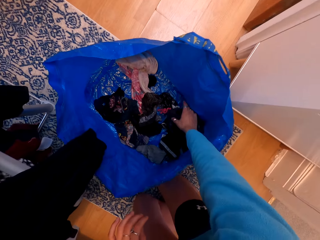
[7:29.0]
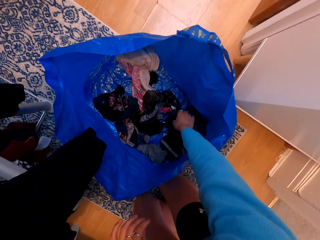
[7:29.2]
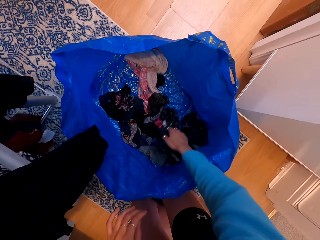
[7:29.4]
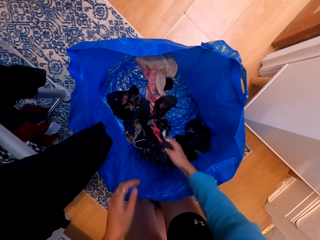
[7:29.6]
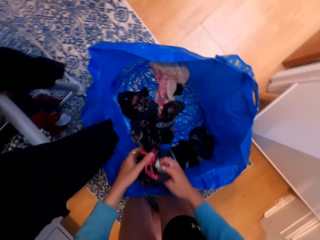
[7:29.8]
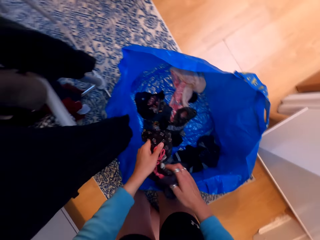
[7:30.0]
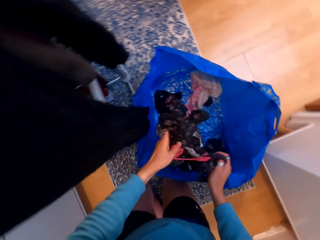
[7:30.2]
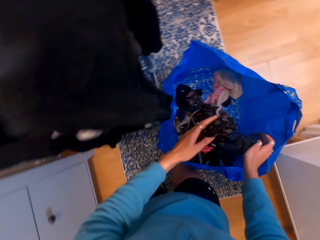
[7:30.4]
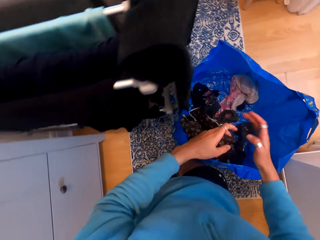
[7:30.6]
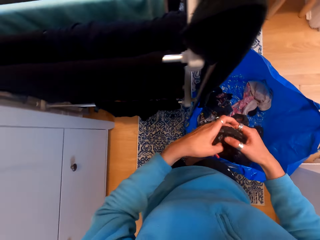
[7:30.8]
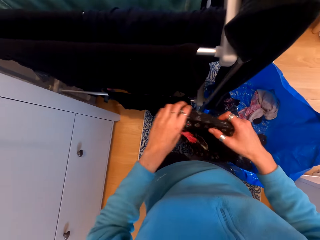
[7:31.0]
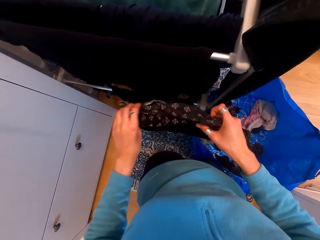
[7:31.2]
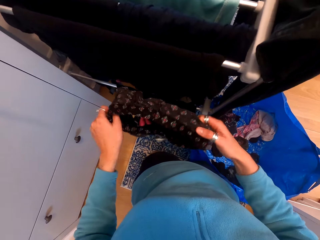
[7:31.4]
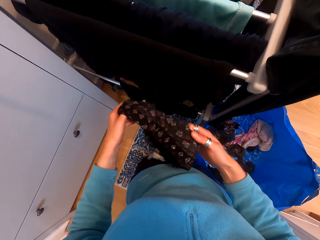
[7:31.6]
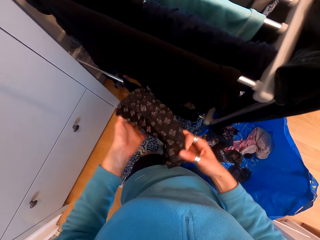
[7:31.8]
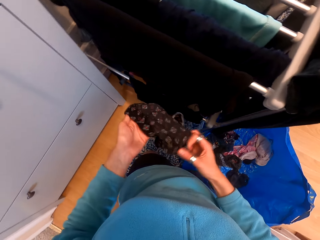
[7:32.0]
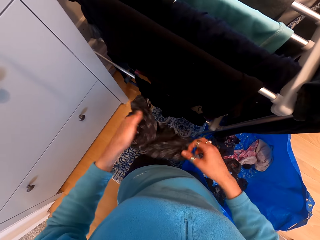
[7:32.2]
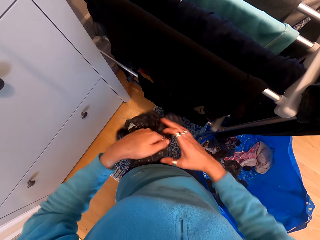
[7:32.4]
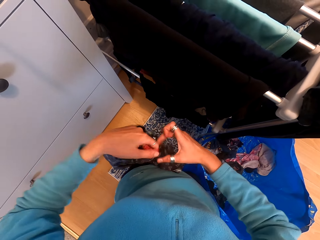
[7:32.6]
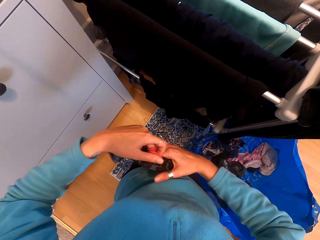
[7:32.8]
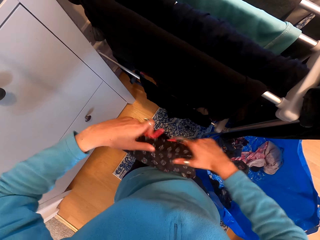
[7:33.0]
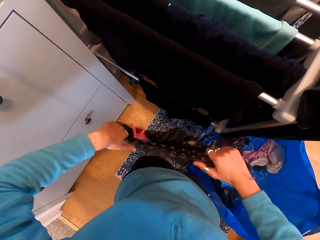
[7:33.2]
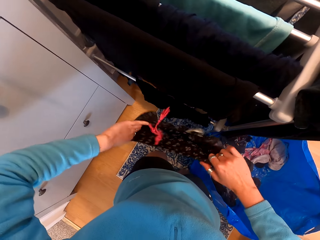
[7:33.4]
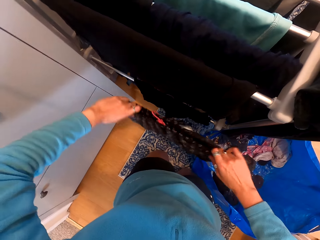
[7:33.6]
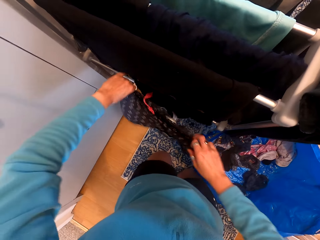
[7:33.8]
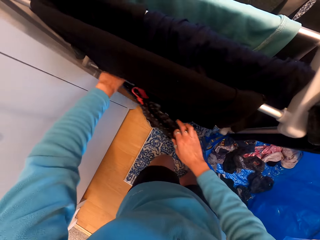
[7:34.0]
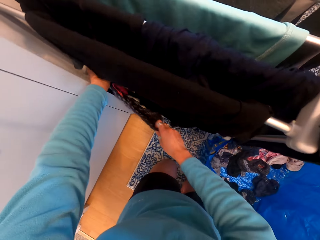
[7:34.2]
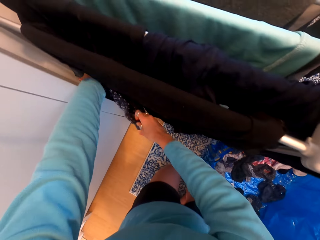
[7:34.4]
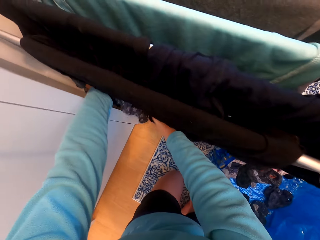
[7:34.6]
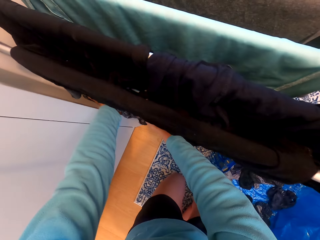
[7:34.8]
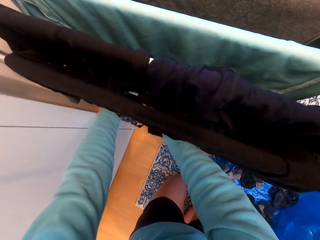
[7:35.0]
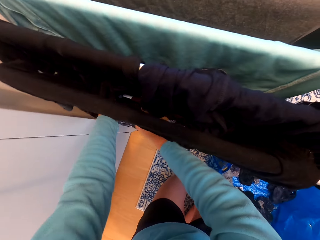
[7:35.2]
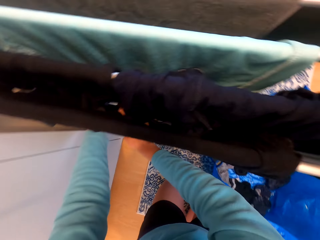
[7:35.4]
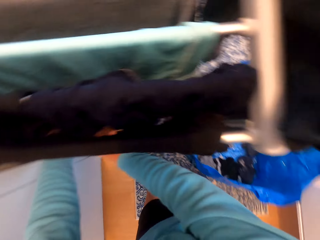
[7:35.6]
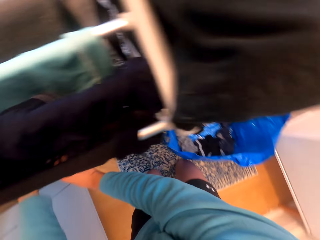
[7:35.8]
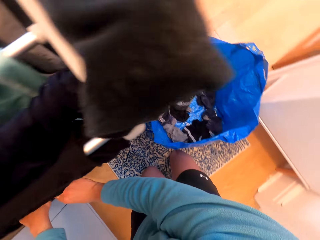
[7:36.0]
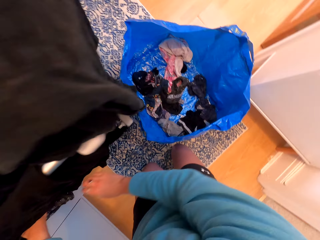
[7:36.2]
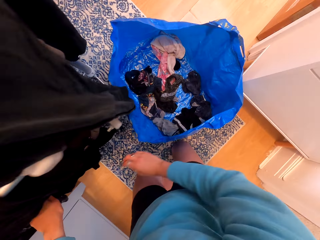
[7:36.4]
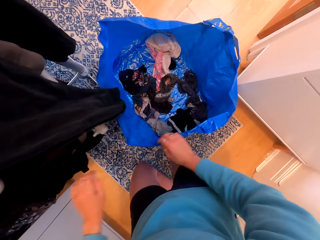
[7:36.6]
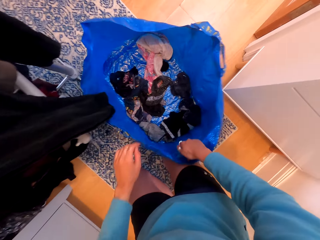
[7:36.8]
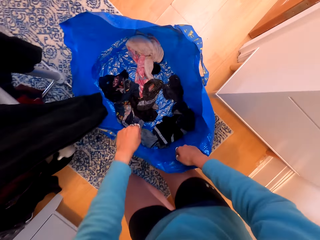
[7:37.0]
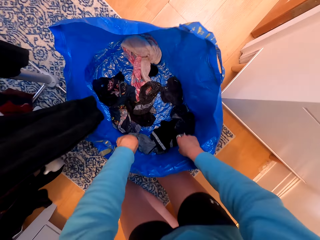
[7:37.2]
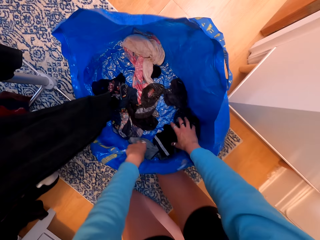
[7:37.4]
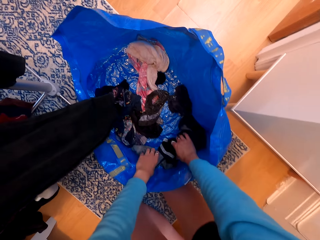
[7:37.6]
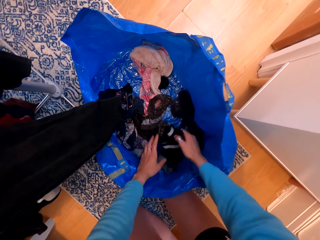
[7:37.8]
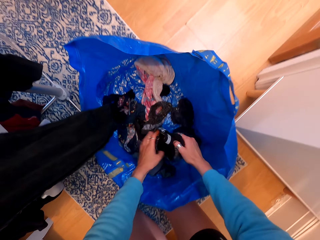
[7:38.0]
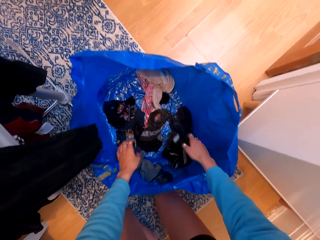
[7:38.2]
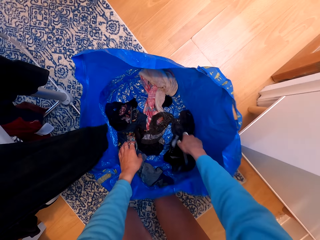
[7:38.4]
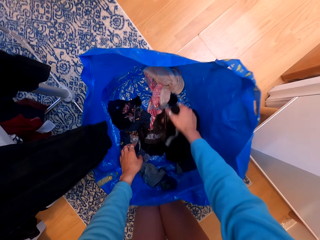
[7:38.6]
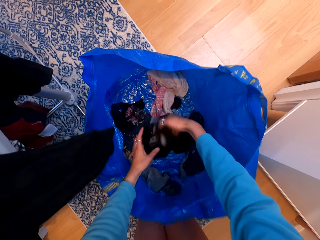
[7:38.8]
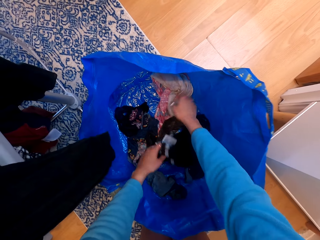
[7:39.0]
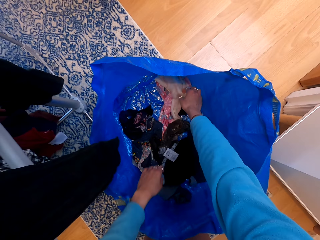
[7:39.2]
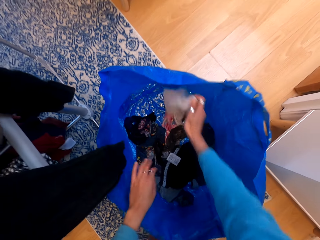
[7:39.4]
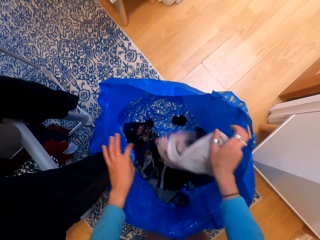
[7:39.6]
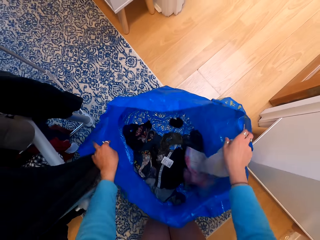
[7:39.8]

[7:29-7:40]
The camera wearer picks a cloth. They unfold the cloth. They hang the cloth on the clothes rack. They check in the shopping bag. They pick clothes.

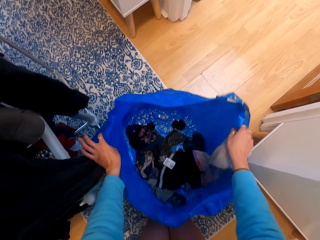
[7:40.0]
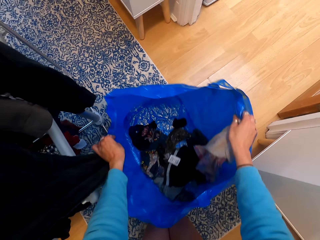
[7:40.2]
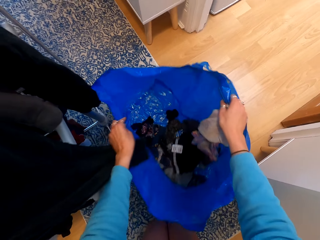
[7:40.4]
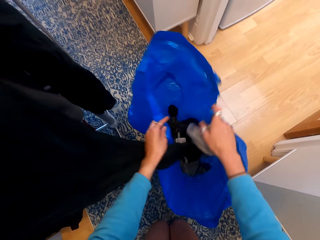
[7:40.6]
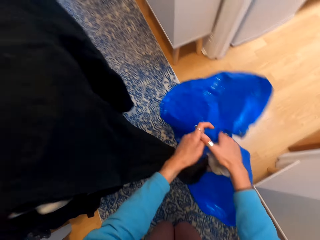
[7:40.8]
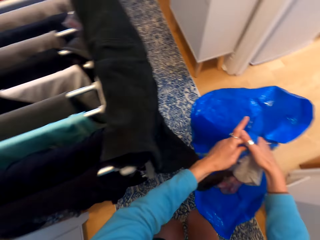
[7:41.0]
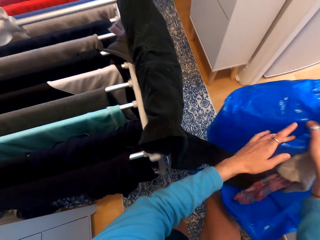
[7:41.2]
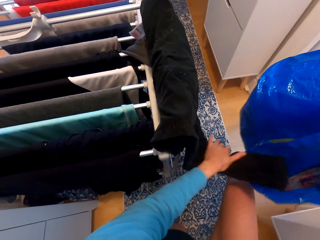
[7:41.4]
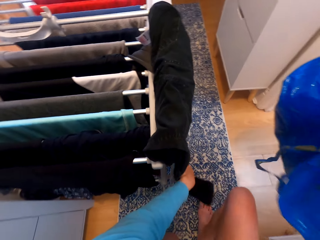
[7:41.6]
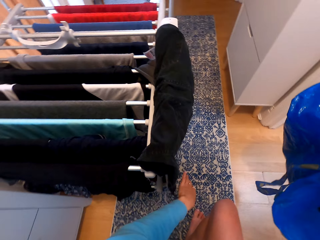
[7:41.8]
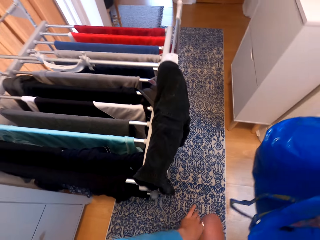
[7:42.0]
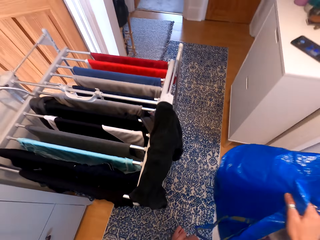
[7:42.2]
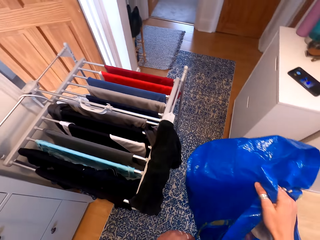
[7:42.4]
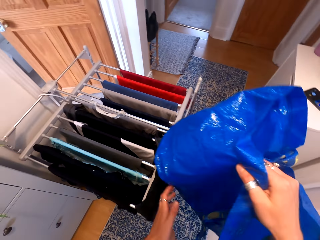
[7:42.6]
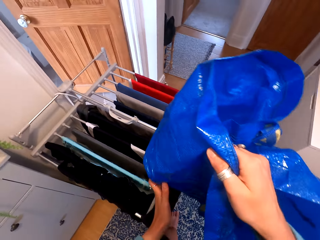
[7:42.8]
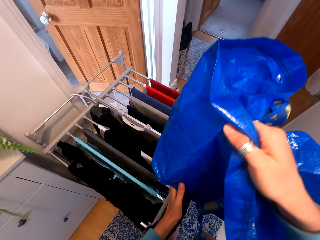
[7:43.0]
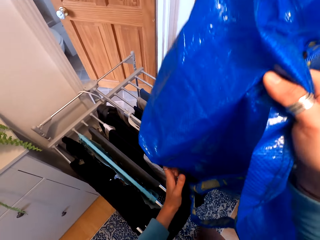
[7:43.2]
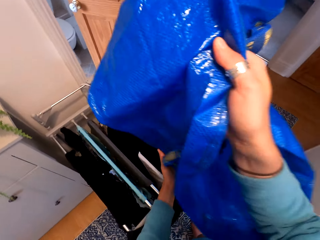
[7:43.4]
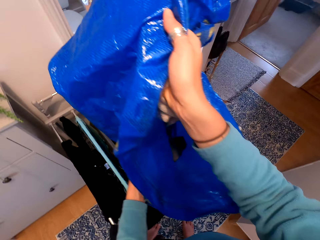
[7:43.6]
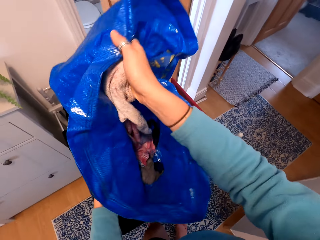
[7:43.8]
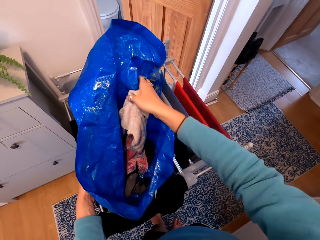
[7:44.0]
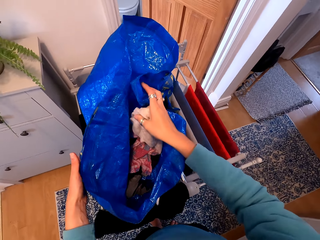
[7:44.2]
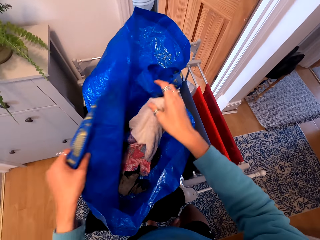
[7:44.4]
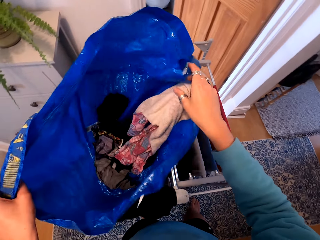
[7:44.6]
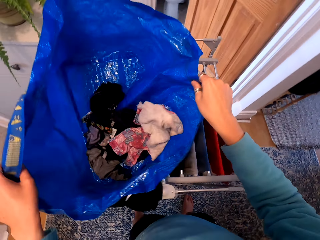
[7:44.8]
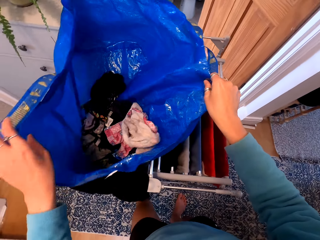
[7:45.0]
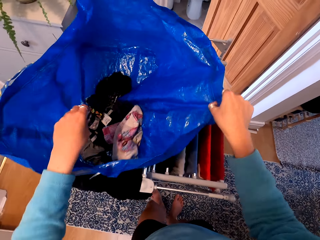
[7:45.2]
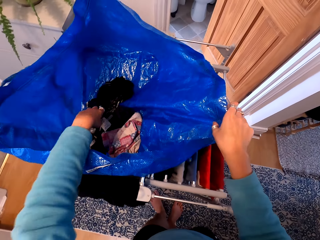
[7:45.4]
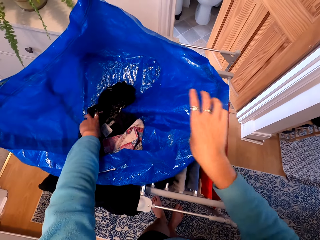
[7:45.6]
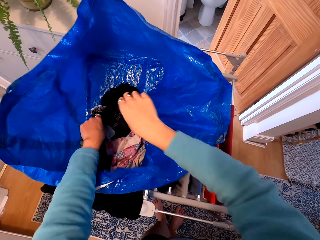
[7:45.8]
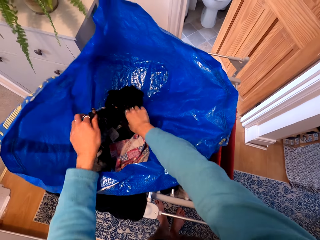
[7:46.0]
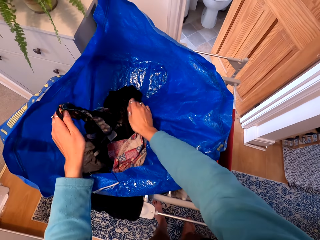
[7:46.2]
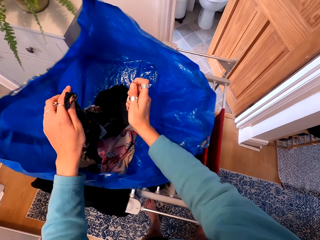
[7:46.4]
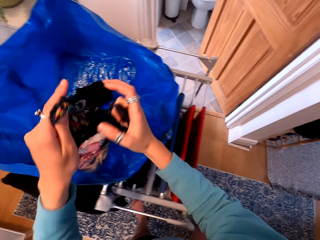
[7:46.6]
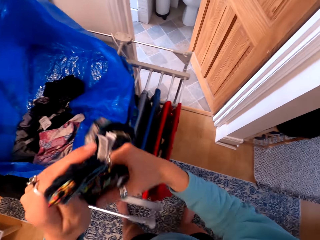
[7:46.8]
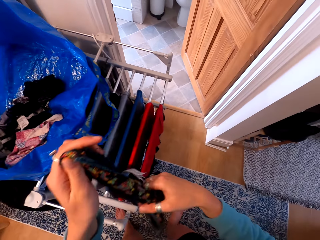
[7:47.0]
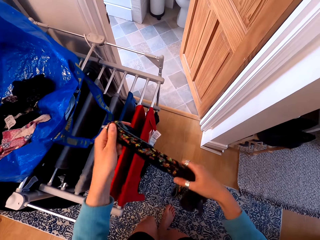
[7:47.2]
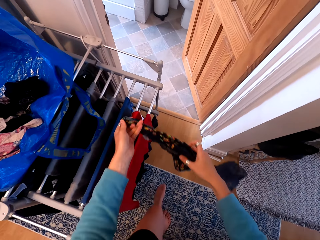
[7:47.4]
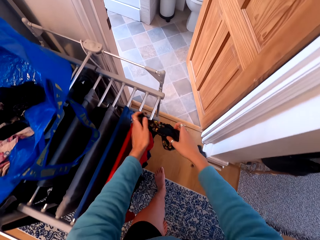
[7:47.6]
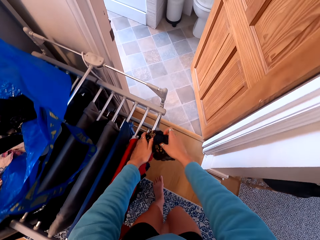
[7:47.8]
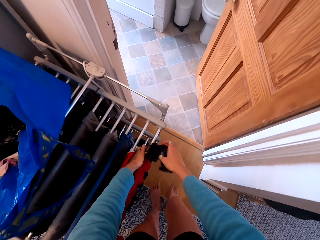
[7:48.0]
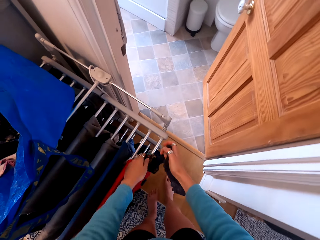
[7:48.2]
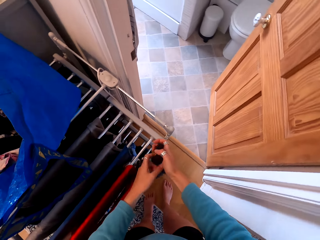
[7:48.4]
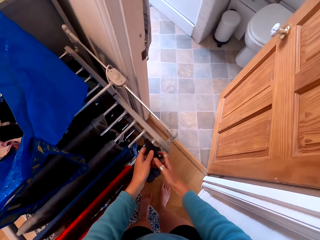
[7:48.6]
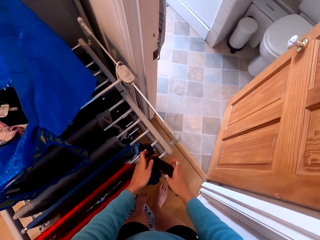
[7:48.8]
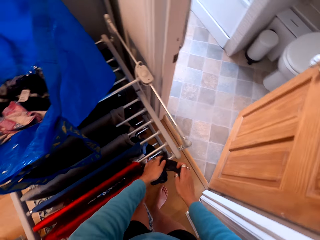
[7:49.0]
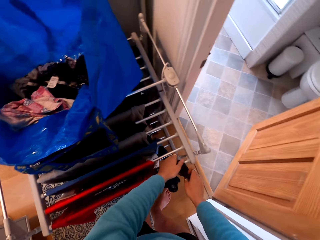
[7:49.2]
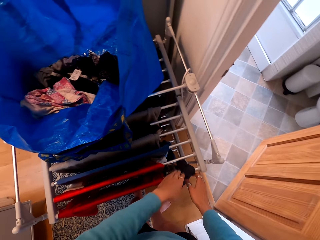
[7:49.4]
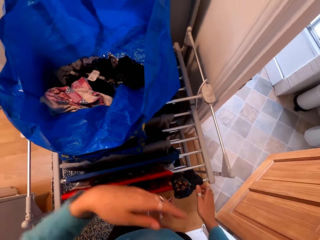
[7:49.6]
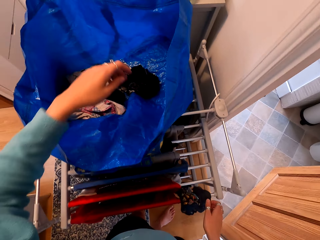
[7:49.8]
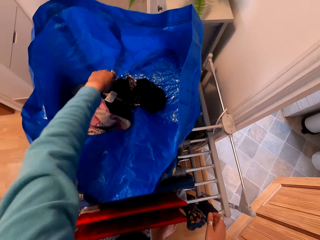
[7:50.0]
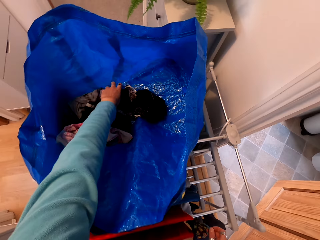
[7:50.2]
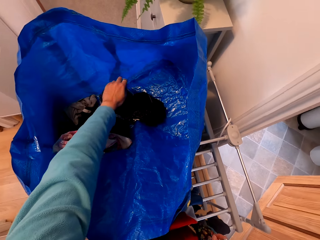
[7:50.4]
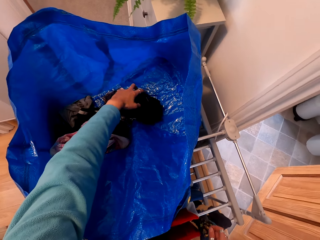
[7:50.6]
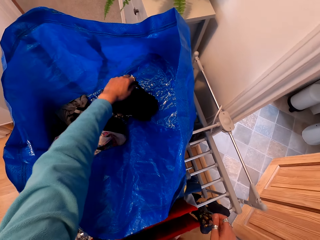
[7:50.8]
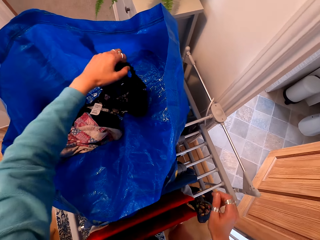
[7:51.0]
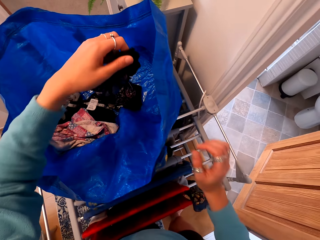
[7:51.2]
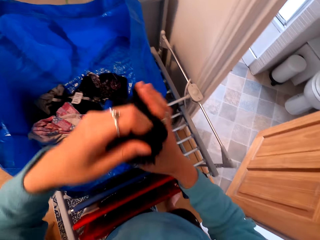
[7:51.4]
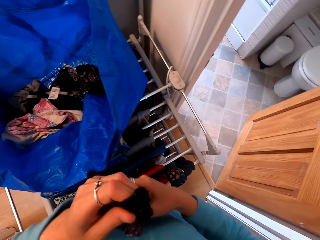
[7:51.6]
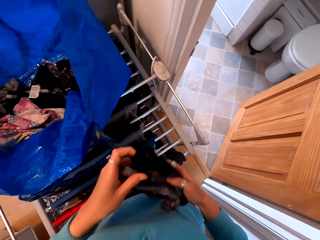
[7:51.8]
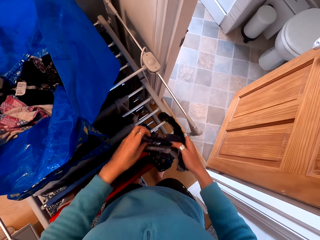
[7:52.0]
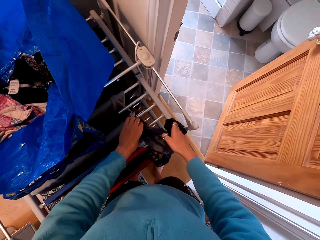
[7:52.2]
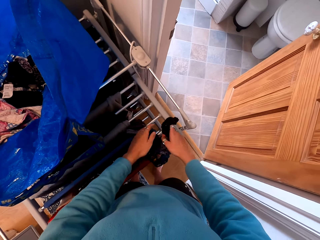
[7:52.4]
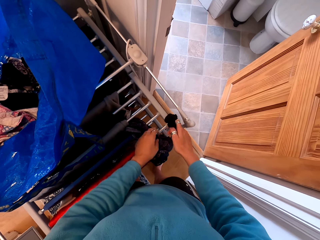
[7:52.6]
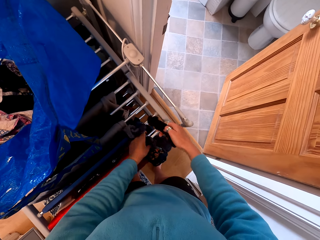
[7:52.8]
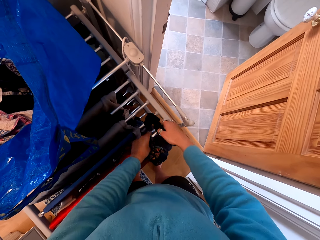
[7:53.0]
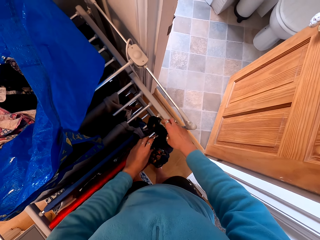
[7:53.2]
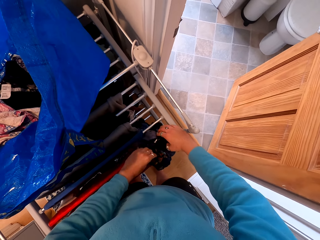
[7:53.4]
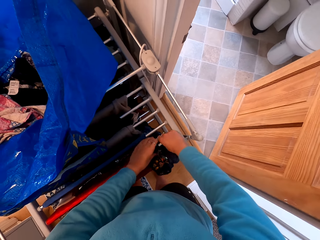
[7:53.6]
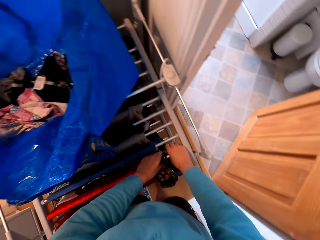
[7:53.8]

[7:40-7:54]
The camera wearer moves the shopping bag. They pick the shopping bag. They stand up. They place the shopping bag on the clothes rack. They pick panties. They hang panties on the clothes rack. They pick panties. They hang panties on the clothes rack.
